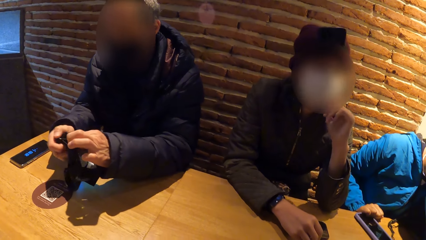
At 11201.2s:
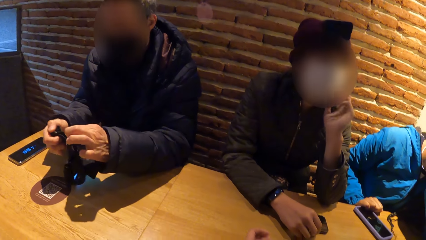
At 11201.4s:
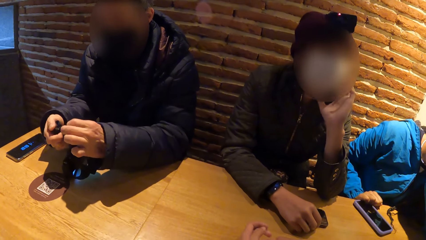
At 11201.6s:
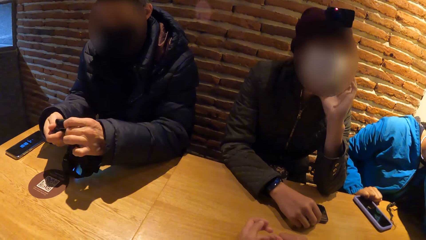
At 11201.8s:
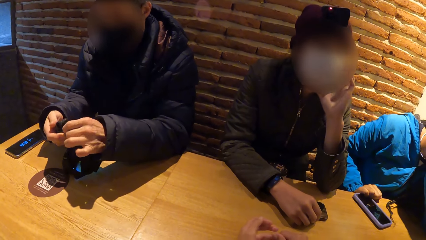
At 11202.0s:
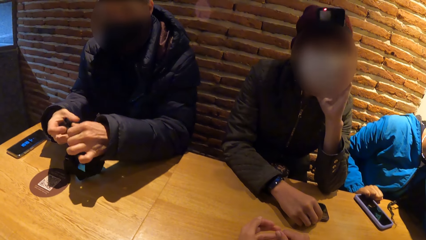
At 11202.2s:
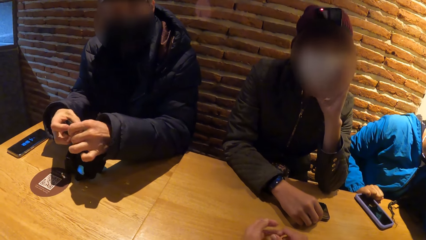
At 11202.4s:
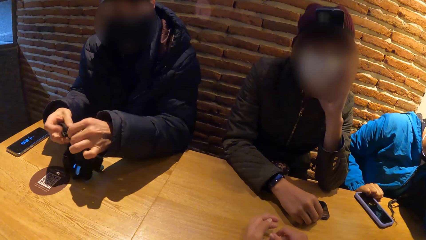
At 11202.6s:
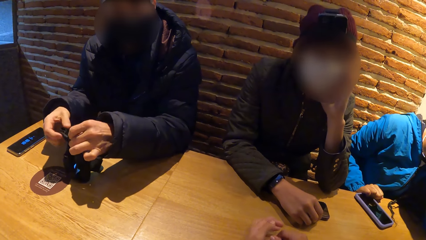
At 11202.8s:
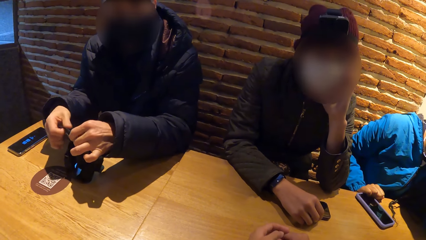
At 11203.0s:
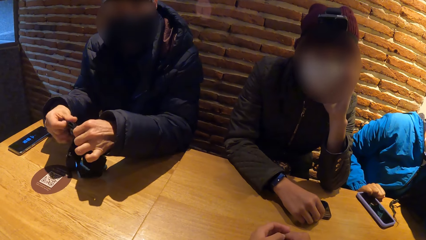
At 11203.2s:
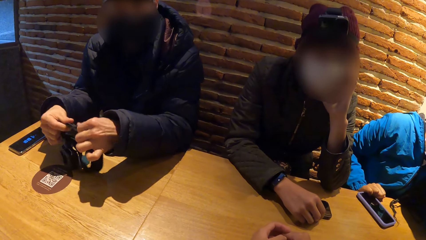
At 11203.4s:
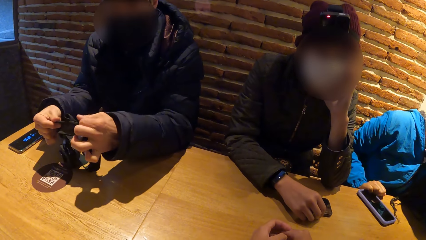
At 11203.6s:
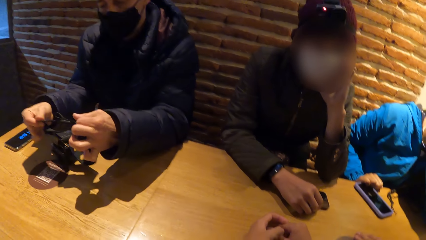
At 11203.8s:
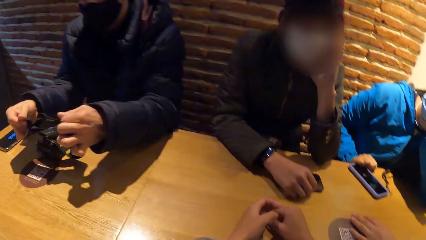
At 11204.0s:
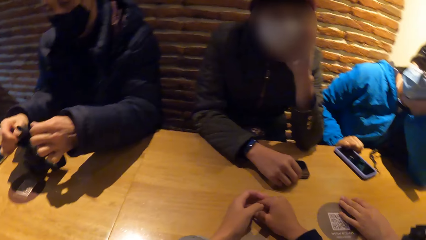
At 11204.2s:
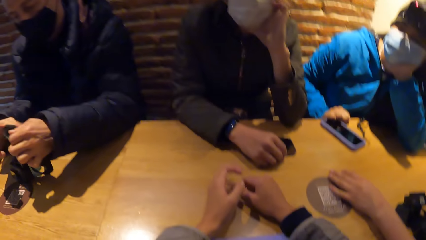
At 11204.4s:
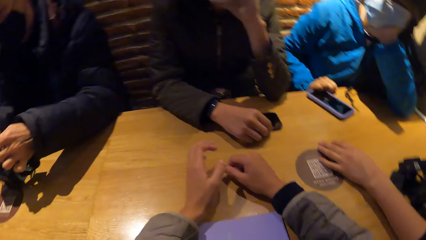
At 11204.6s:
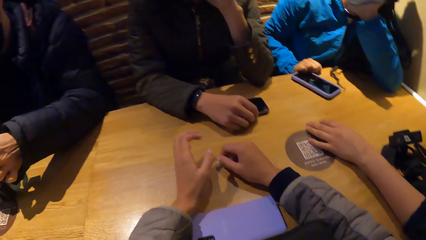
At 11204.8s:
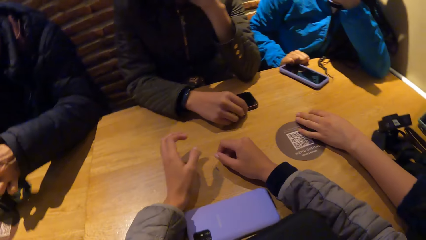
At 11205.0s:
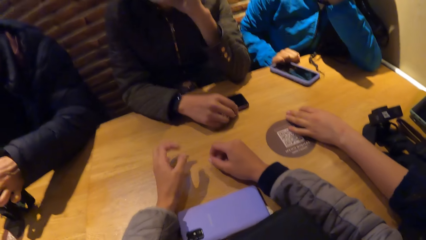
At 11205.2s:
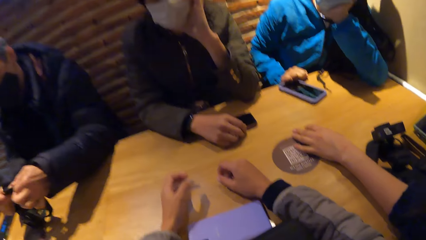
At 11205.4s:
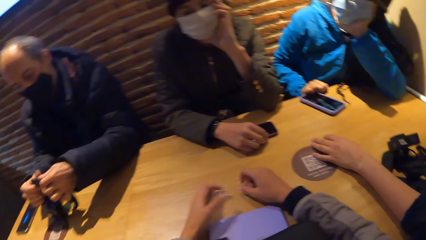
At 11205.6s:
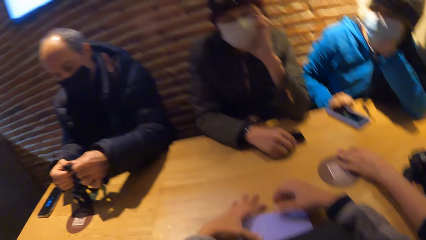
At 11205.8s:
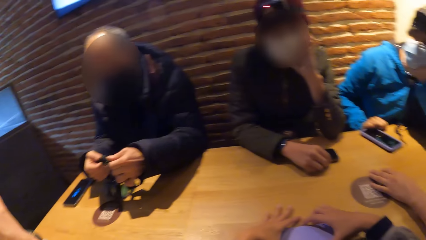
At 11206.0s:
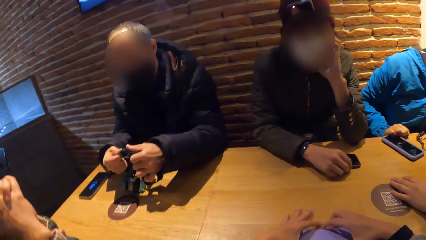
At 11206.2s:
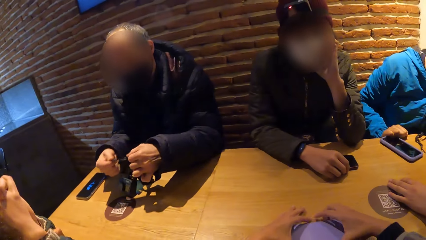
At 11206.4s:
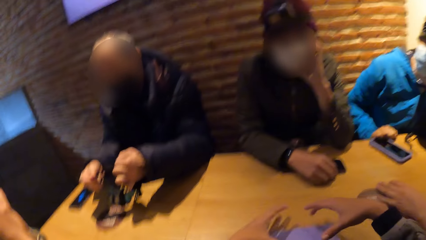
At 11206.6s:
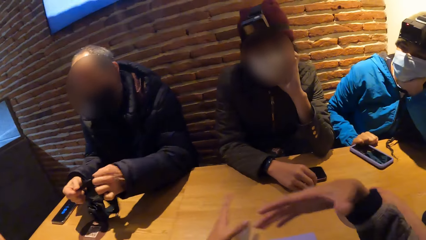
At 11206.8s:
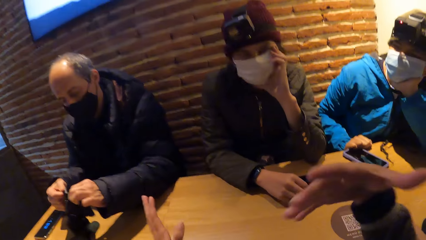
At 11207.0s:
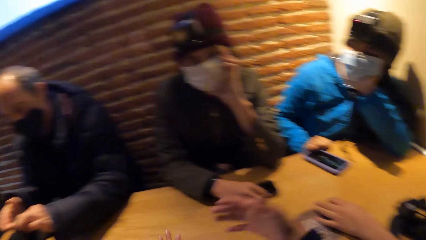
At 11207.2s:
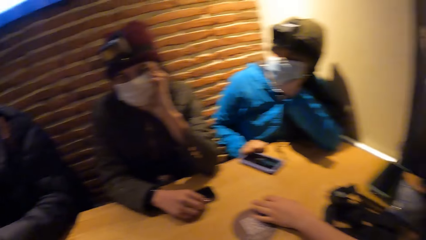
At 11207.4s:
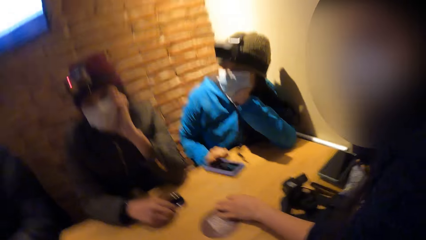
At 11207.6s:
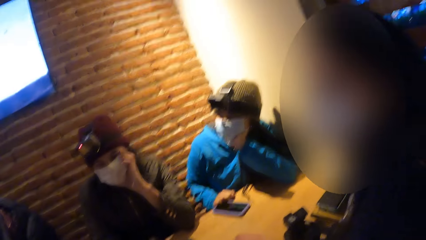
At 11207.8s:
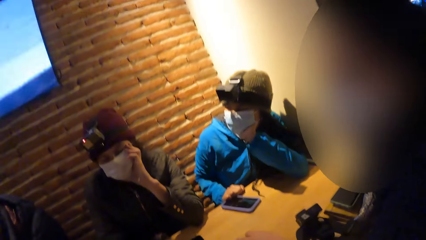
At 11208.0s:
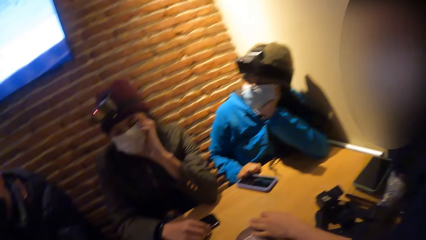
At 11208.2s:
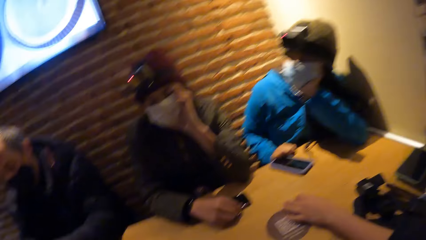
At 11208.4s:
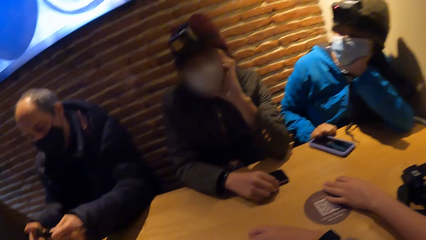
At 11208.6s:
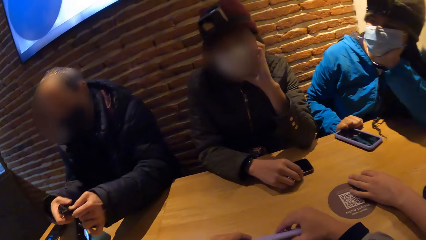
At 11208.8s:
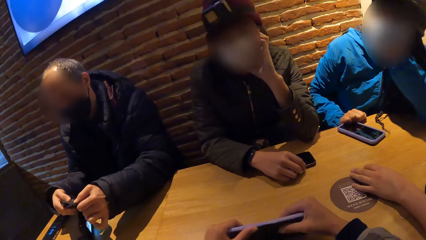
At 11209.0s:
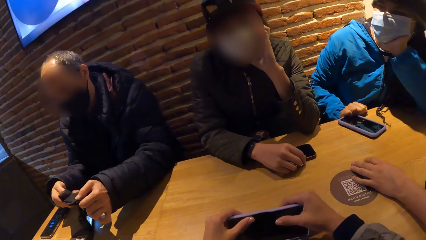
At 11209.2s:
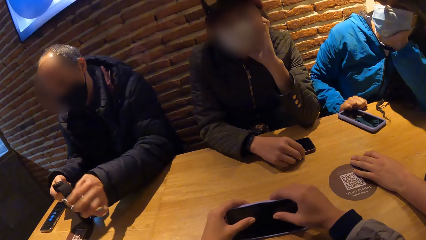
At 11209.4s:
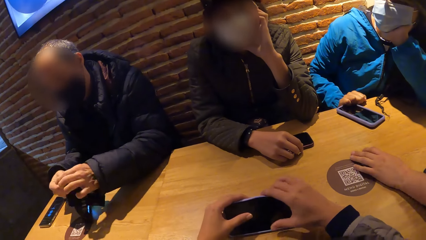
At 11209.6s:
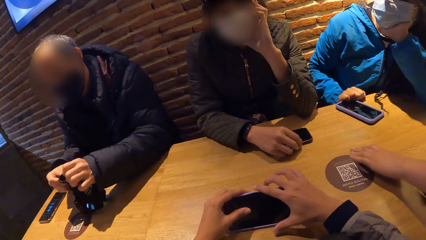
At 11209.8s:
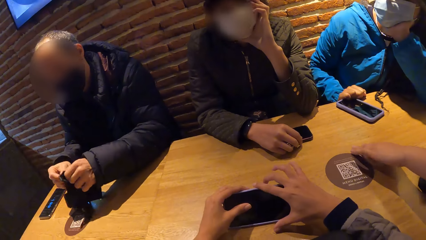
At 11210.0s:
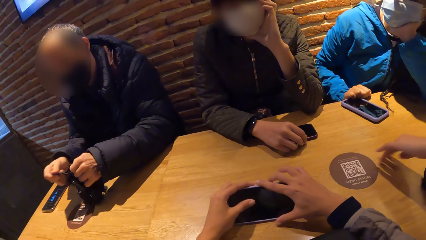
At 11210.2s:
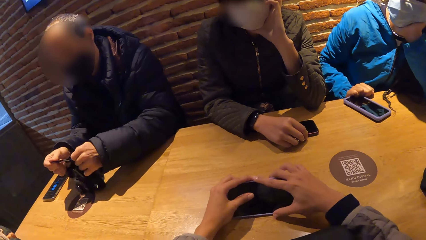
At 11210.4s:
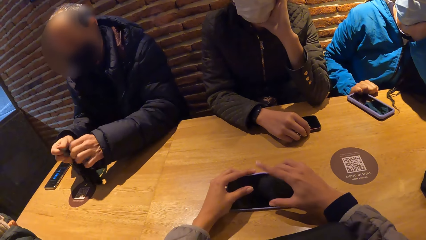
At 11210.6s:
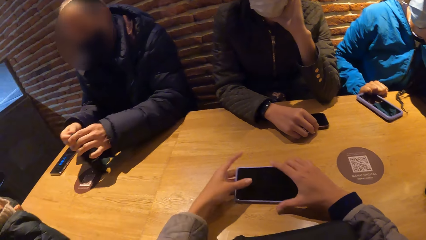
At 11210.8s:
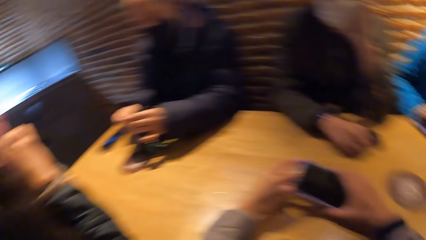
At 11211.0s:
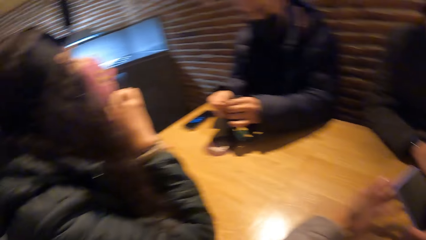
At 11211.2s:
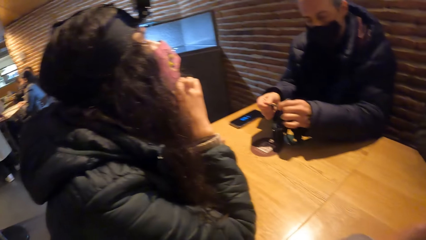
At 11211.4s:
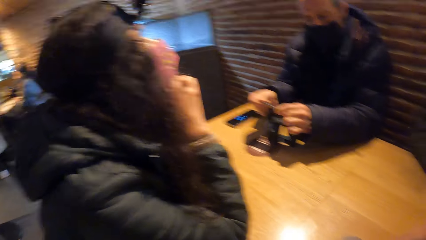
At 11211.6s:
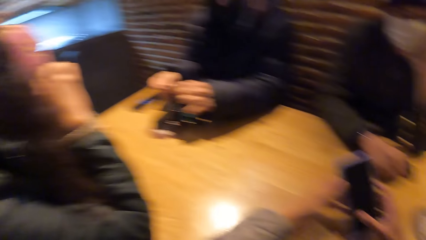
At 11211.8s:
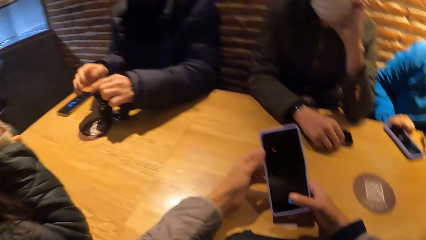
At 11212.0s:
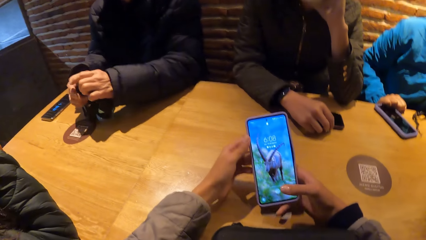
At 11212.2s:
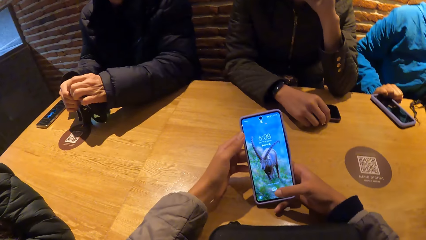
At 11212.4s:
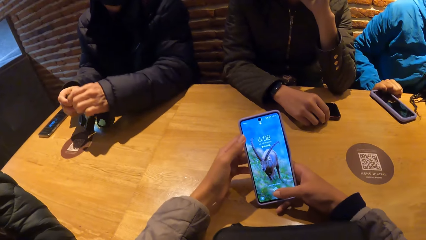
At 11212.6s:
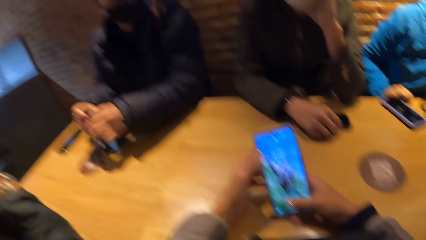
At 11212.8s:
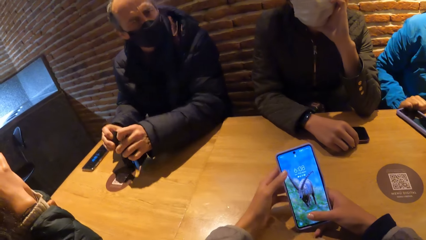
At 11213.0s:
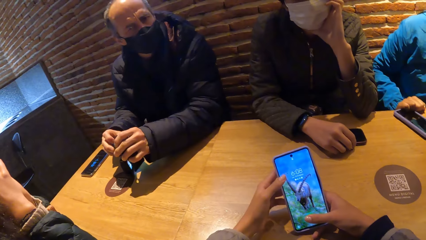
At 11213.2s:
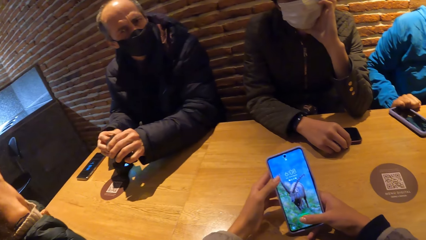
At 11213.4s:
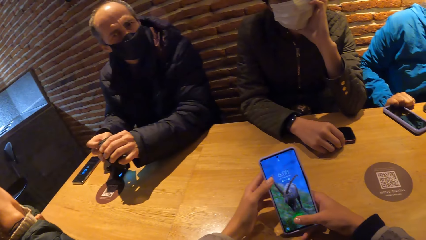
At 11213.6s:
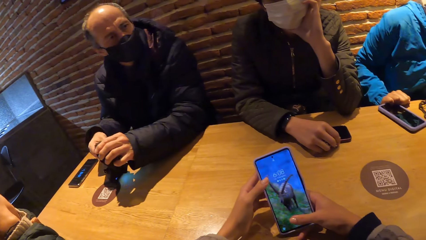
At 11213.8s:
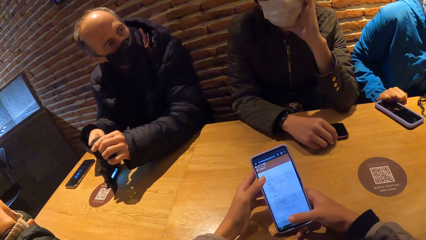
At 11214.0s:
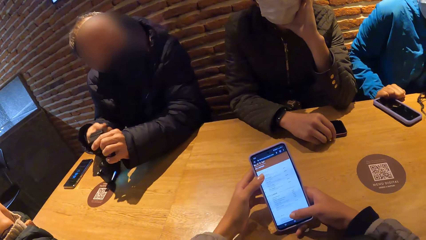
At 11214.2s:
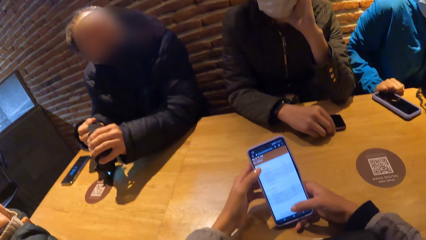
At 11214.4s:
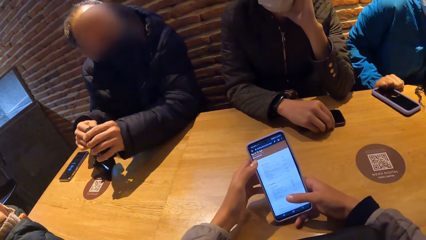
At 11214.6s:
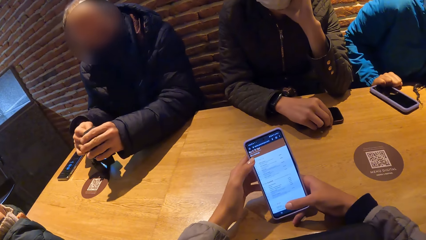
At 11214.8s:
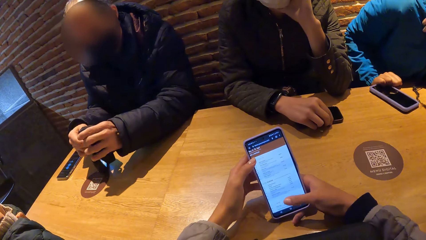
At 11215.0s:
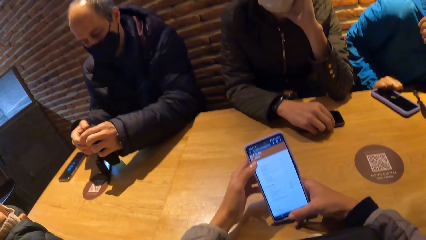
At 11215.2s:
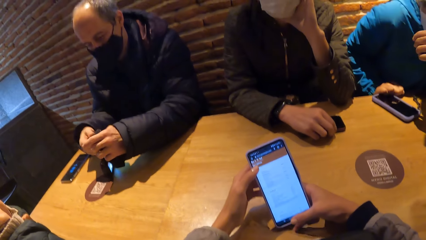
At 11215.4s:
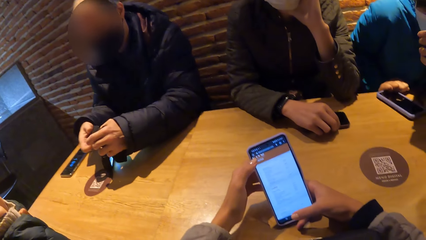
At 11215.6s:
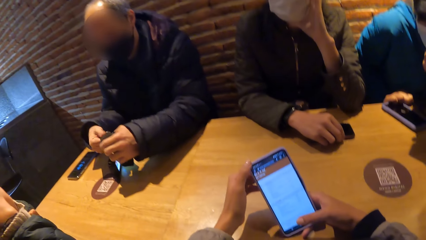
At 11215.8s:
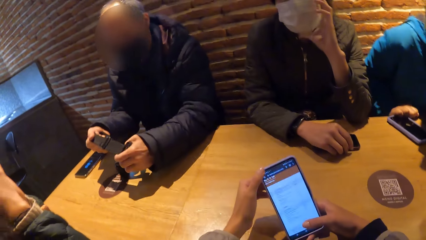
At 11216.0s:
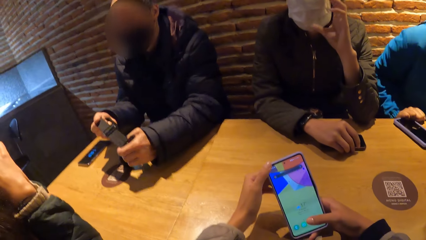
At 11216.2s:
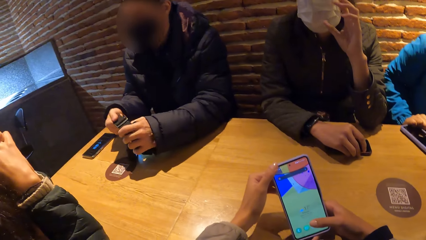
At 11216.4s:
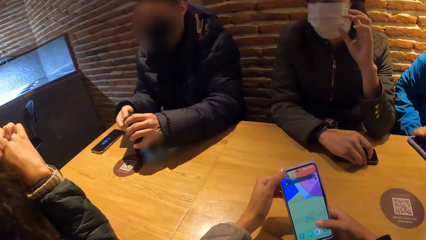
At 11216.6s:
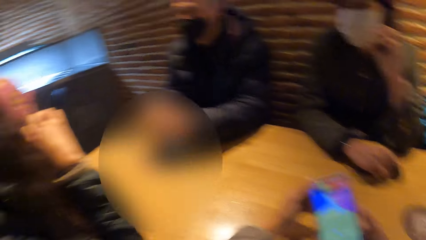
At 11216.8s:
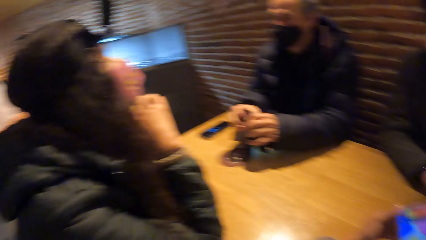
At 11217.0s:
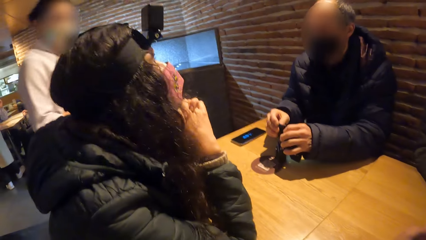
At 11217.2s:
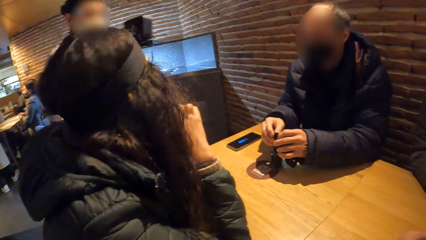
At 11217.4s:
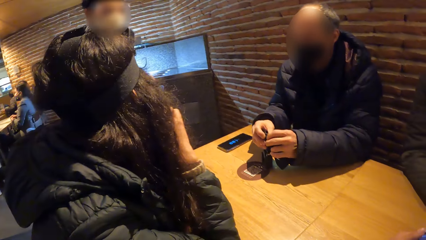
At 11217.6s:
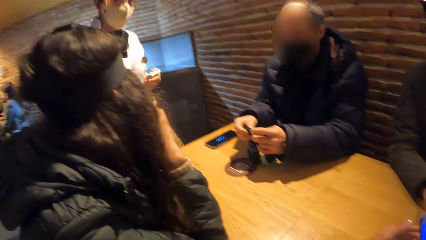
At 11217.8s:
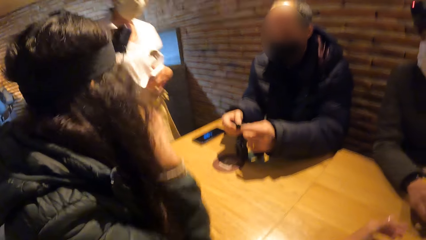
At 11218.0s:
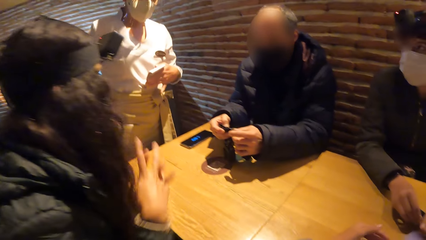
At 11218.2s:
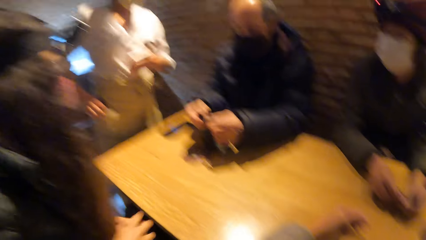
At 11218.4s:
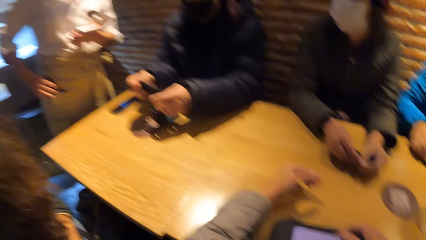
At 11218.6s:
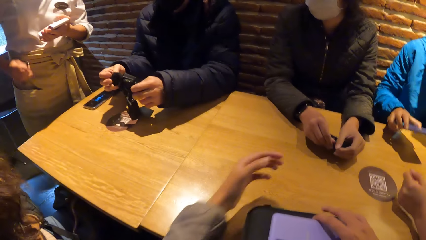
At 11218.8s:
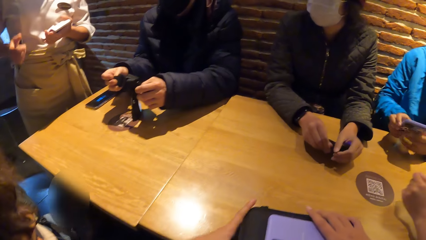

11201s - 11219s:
A man looks at the camera wearer. The camera wearer moves the phone on the table with her hands. She gestures with her hands. She holds the phone. She picks up the phone from the table with her right hand. She looks on the other side. She operates the phone in her left hand with her right hand. A waiter walks towards the table. A woman picks up the phone on the table with her right hand.
